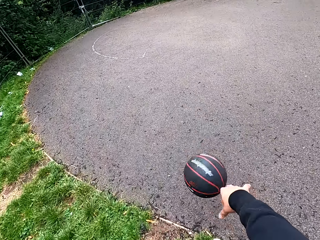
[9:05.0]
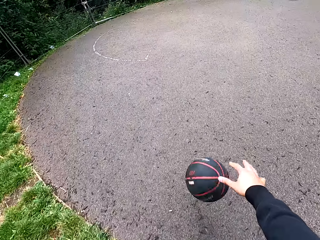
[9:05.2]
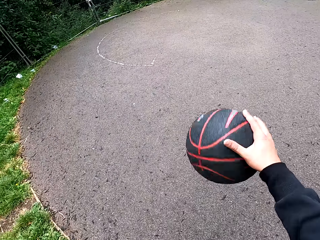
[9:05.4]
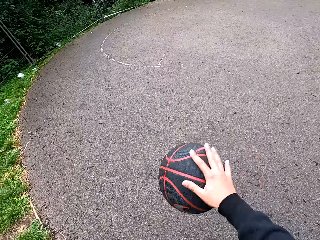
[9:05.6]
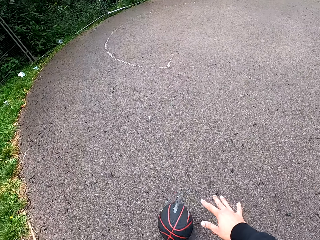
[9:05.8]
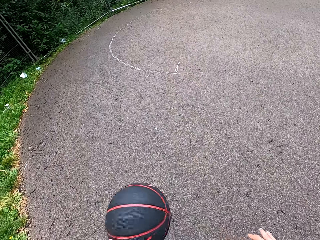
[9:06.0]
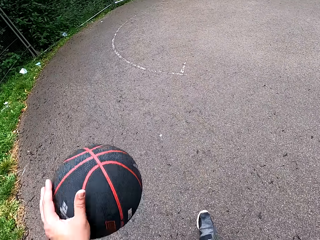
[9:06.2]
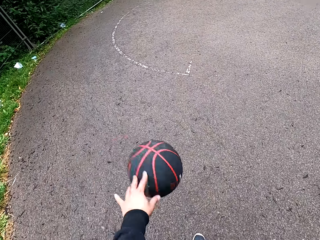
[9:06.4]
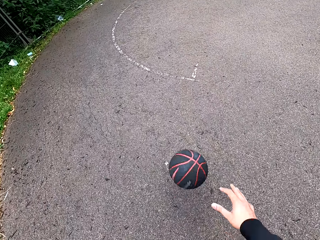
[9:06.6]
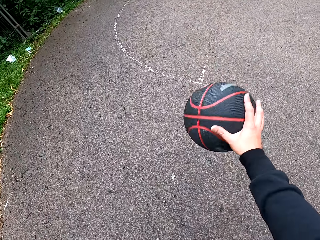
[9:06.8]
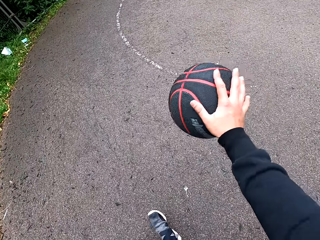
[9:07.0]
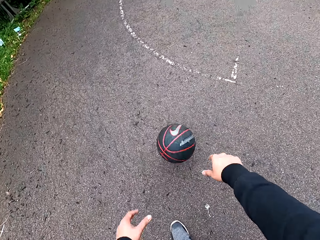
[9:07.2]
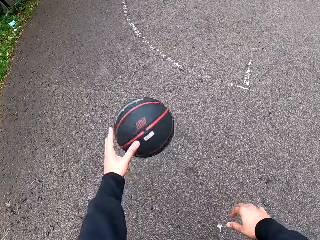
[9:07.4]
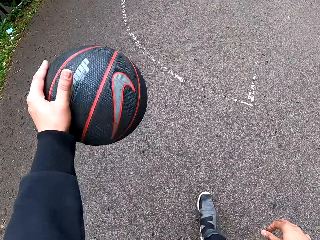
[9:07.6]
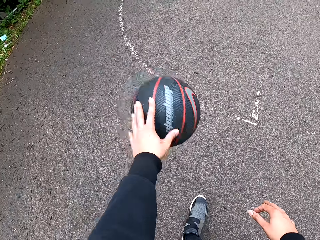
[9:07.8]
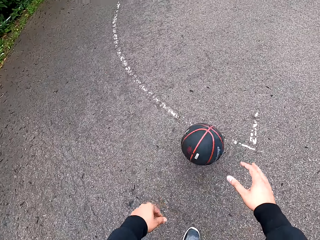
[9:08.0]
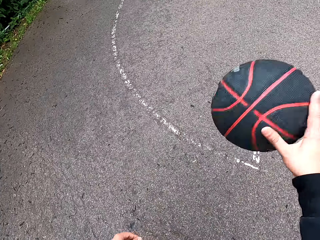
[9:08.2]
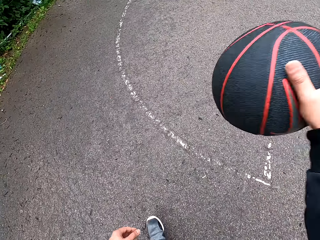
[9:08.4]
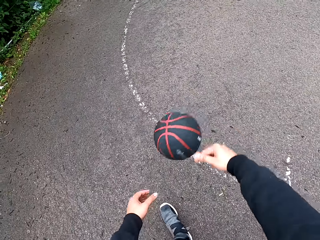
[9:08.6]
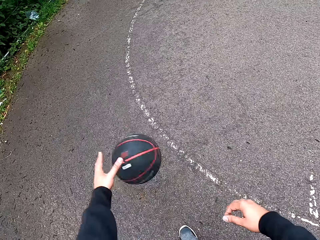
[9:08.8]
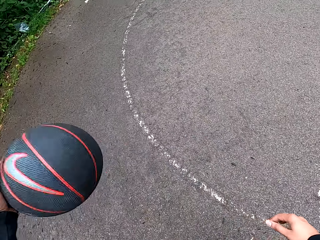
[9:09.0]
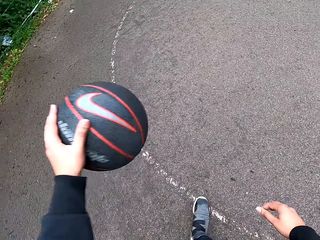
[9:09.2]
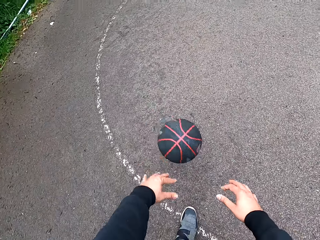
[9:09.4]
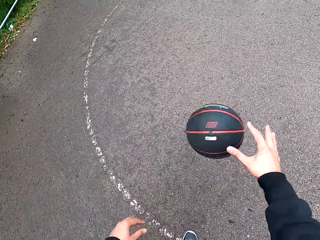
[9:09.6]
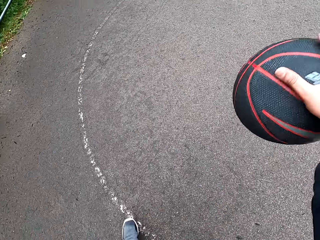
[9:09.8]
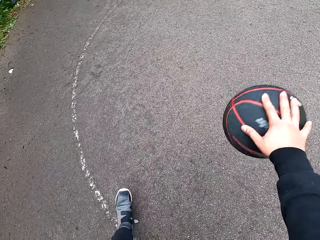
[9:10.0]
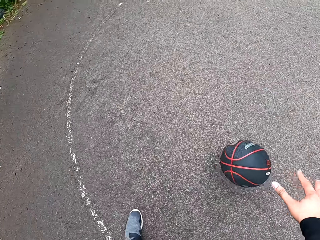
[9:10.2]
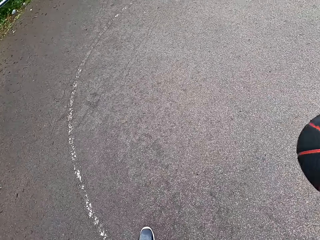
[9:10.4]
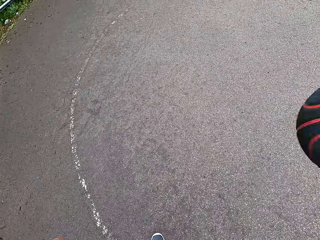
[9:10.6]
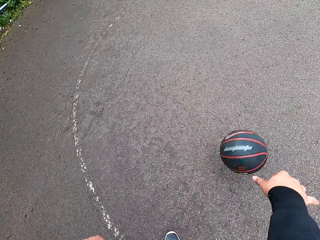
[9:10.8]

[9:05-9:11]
The camera wearer plays basketball.

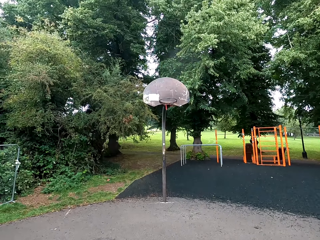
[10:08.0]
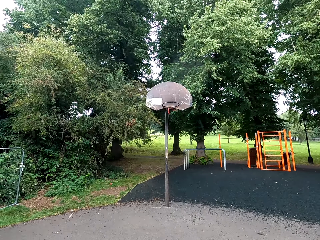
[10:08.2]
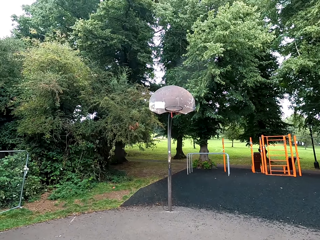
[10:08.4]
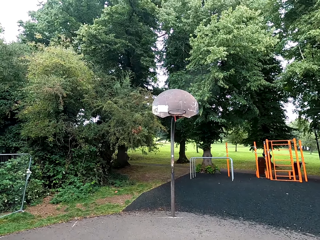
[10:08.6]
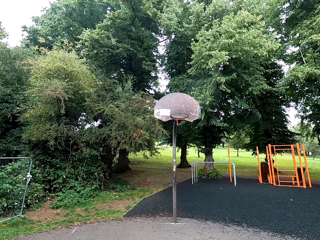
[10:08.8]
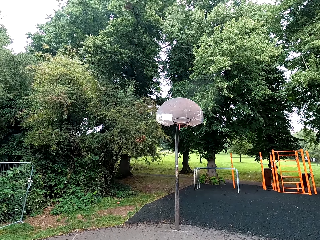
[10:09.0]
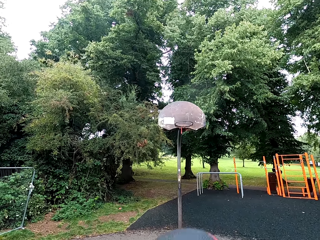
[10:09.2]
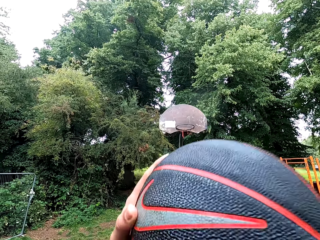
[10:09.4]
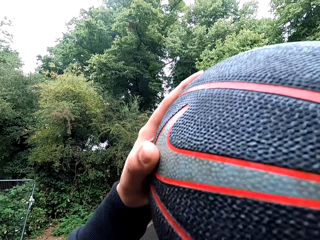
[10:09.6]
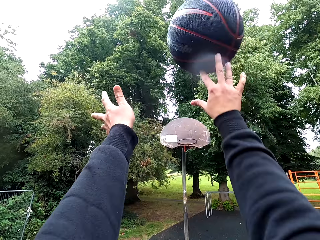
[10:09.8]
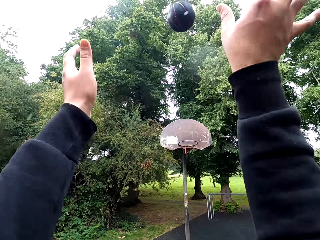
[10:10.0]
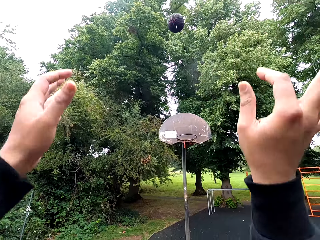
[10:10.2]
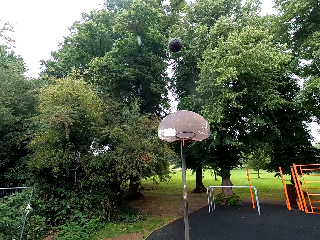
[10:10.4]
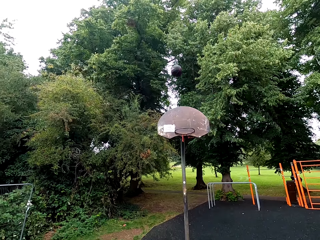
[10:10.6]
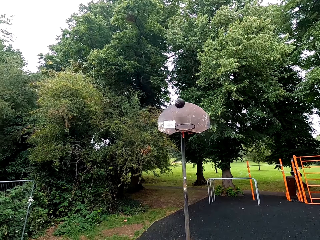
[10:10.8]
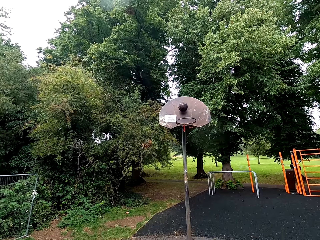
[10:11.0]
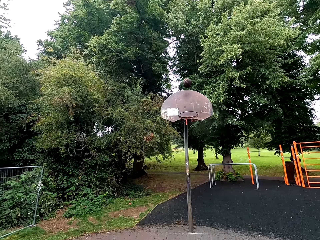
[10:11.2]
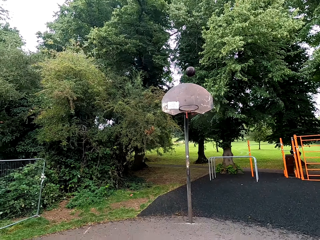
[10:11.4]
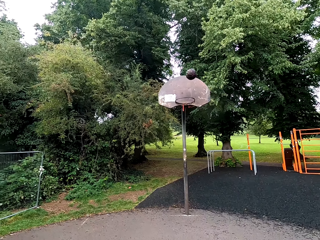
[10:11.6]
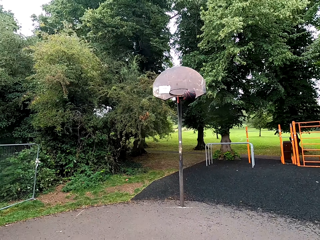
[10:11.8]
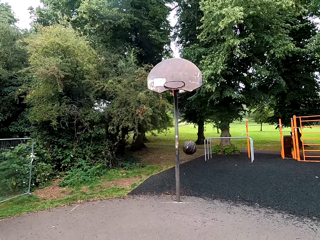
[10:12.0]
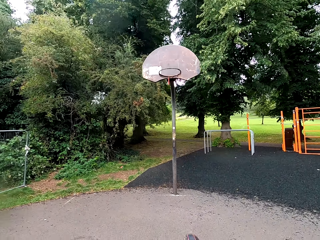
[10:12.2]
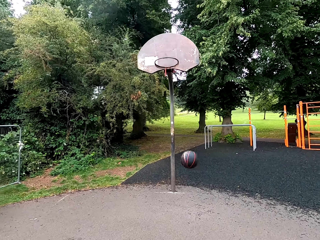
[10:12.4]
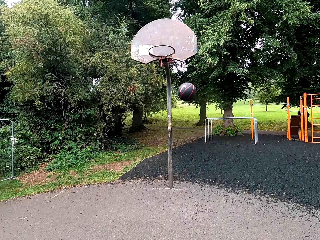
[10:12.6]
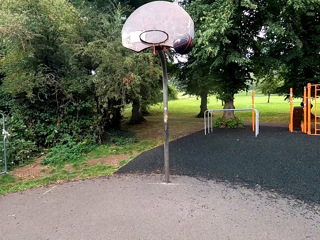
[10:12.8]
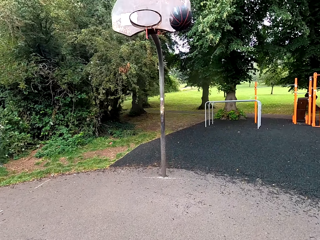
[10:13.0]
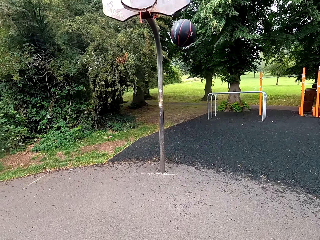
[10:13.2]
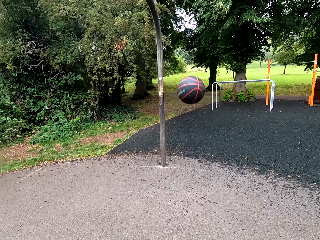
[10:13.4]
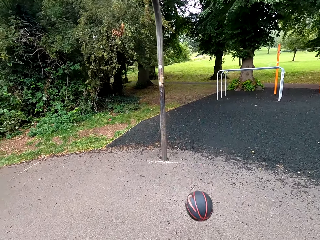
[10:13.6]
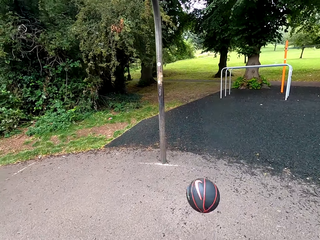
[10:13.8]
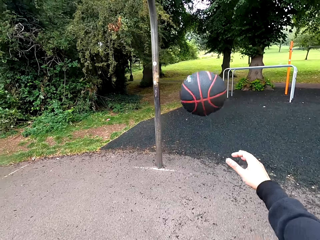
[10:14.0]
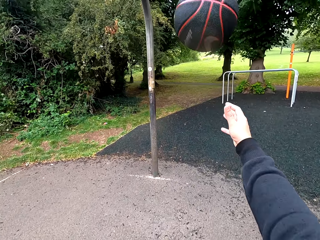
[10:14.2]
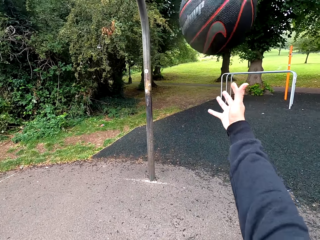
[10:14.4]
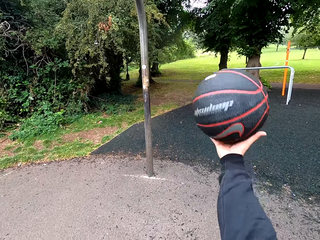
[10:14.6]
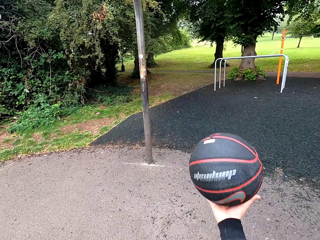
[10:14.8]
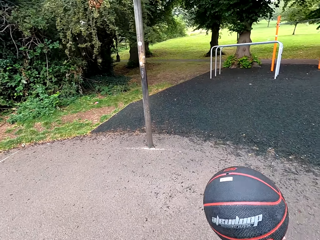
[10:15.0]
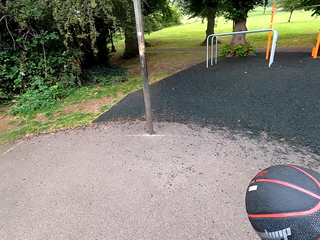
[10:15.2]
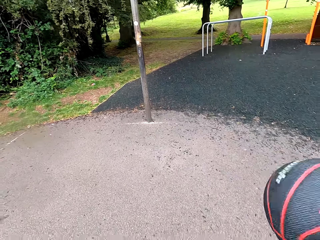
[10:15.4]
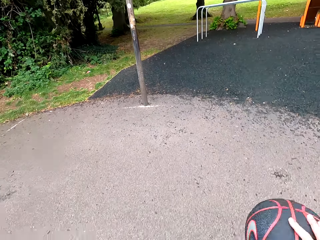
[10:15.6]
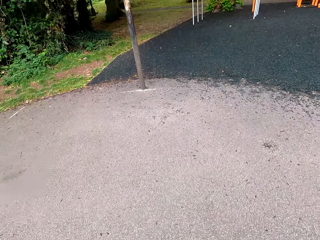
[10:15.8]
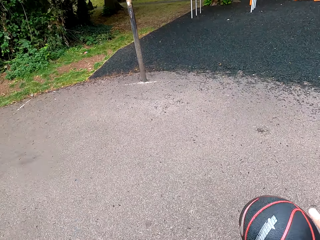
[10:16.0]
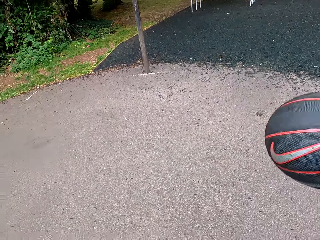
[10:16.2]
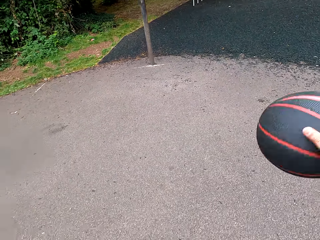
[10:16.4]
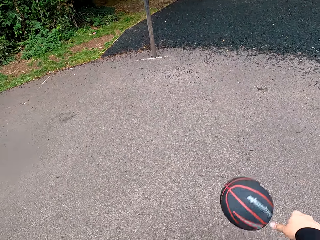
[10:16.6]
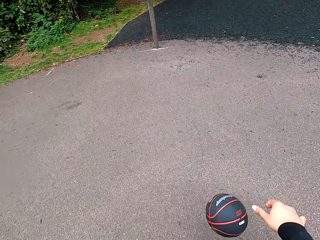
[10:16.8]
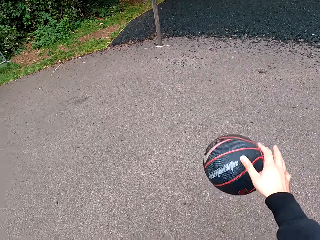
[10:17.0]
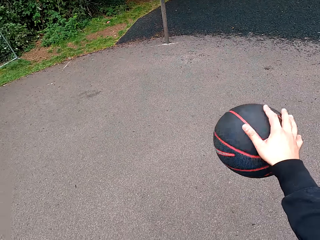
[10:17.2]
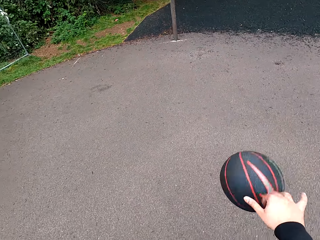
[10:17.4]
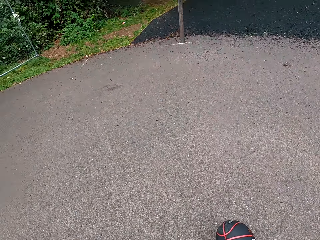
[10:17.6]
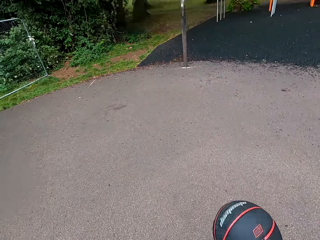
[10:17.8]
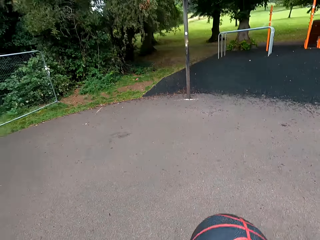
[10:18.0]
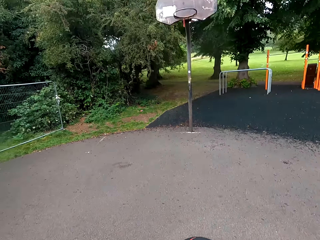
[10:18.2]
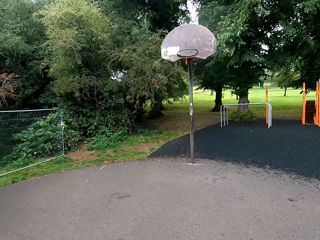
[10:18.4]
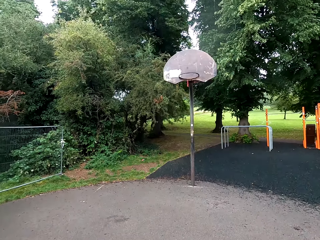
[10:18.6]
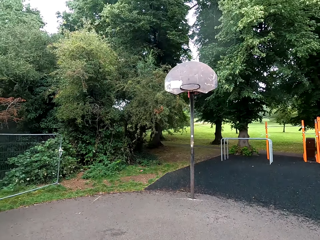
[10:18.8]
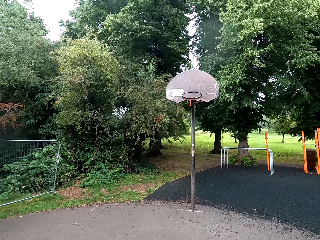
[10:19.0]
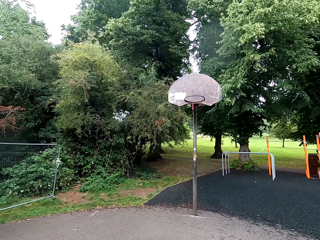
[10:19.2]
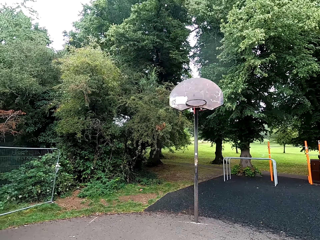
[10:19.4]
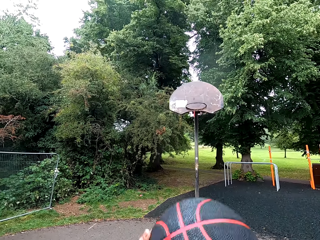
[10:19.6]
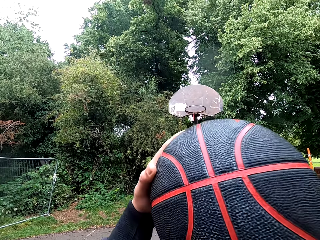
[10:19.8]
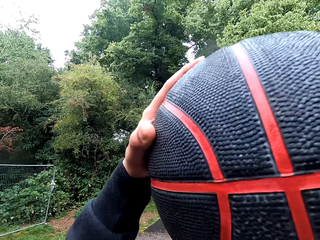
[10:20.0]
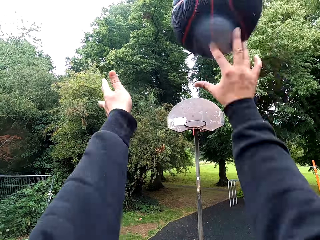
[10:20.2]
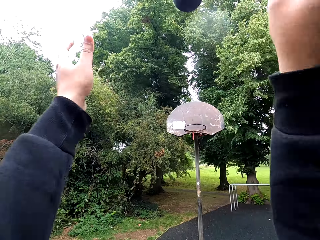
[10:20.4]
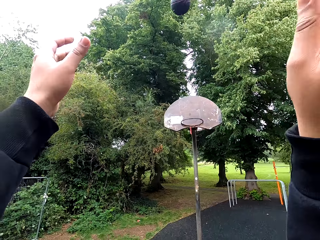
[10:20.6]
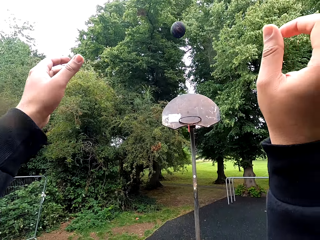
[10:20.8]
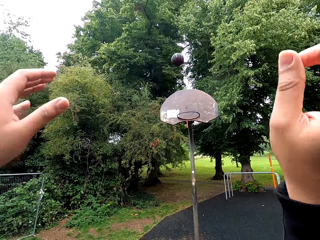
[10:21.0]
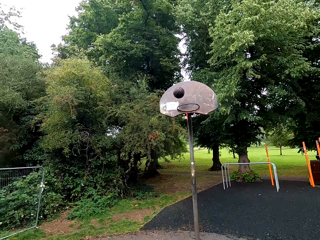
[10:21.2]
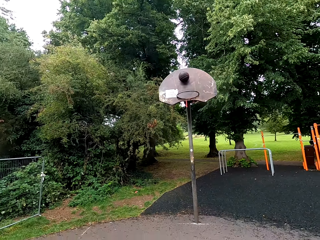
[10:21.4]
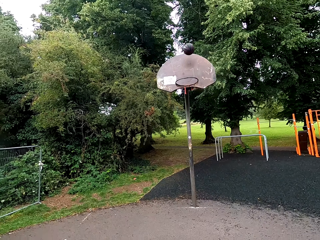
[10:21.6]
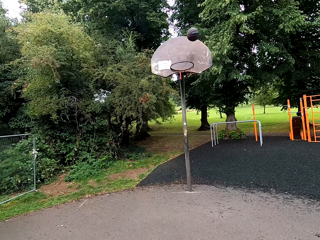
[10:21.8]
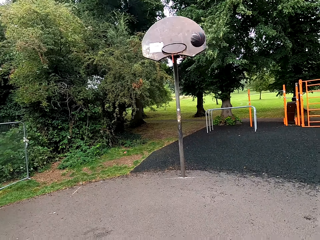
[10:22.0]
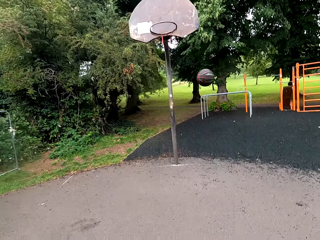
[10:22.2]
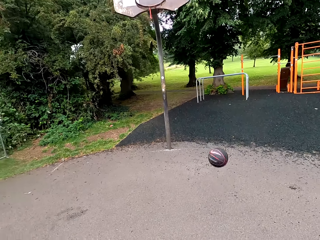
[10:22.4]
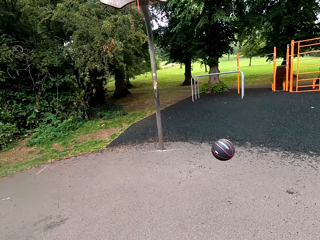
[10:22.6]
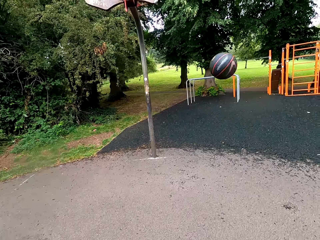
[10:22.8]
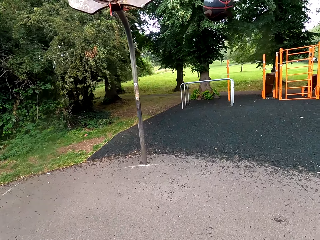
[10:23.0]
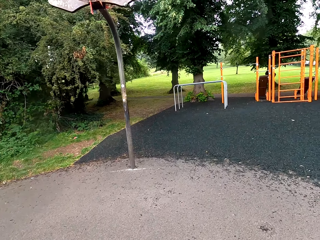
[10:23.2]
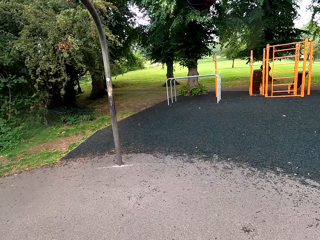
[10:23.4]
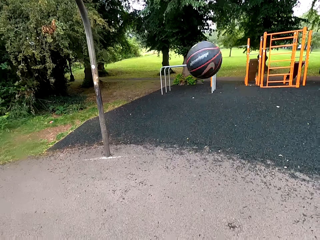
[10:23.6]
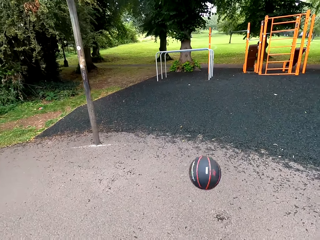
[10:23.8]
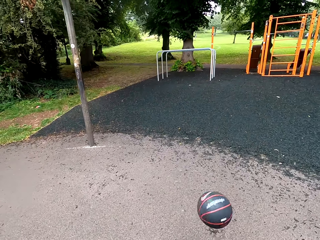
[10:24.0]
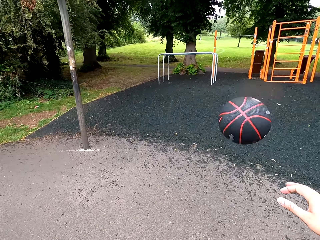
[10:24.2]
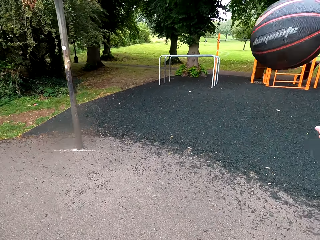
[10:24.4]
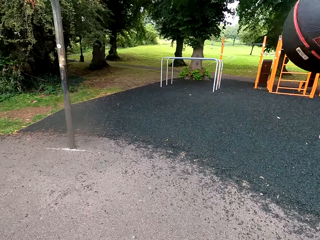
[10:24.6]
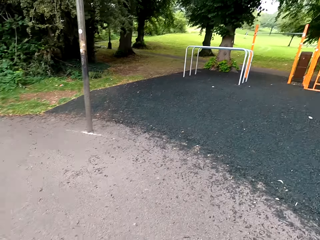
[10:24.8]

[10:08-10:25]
The camera wearer holds the basketball. They throw the basketball. They hold the basketball. They play the basketball. They hold the basketball. They throw the basketball.
